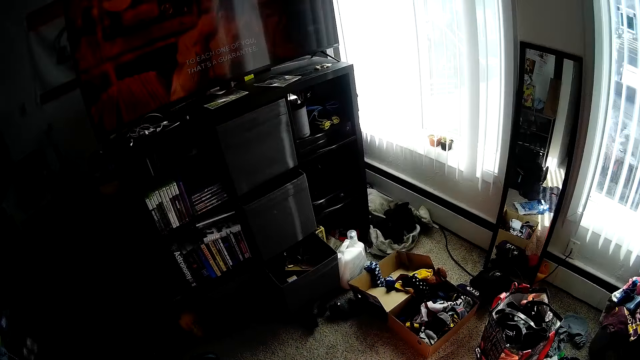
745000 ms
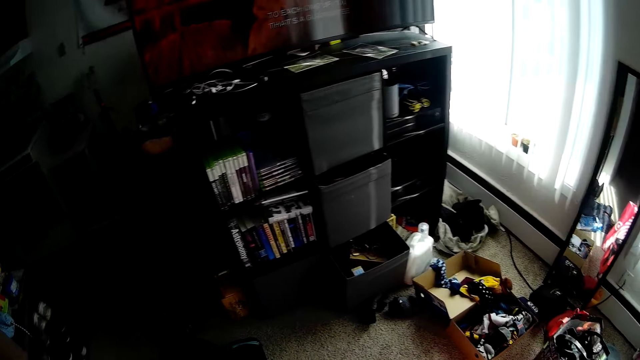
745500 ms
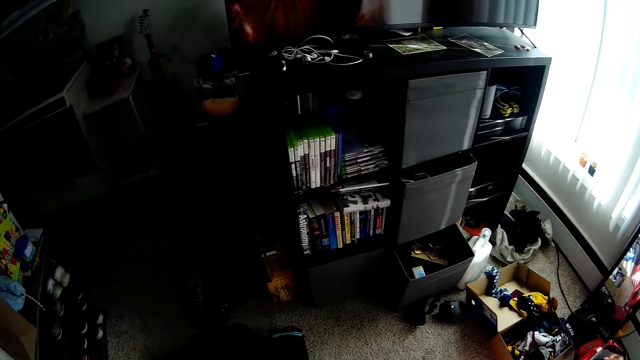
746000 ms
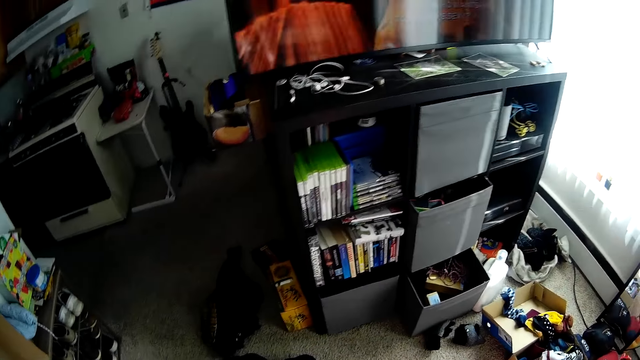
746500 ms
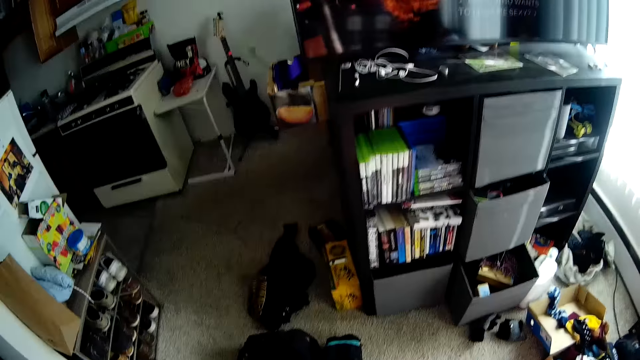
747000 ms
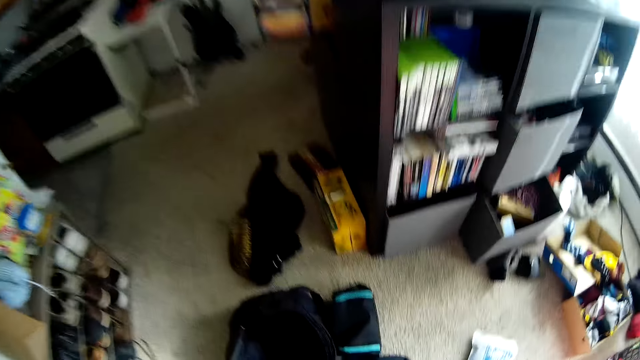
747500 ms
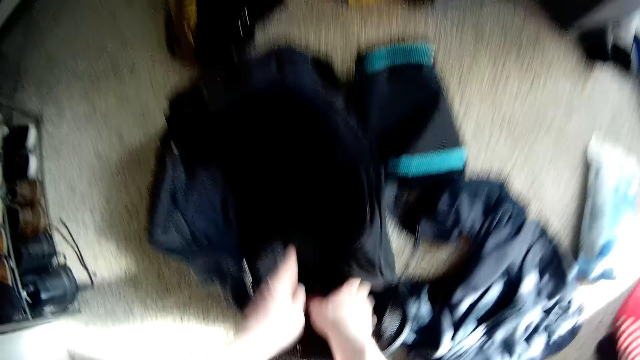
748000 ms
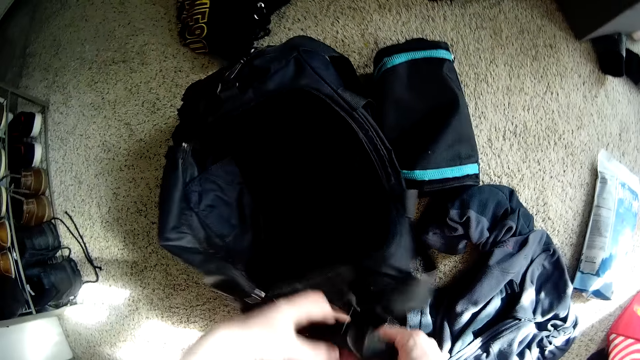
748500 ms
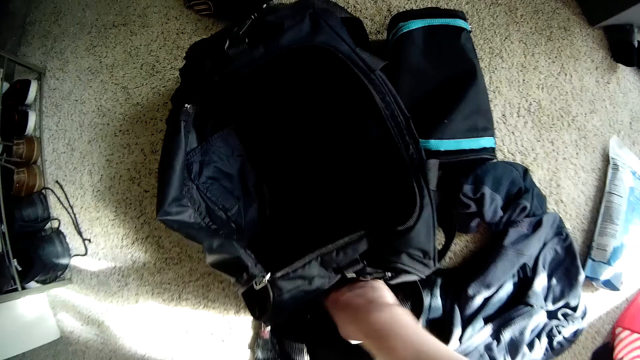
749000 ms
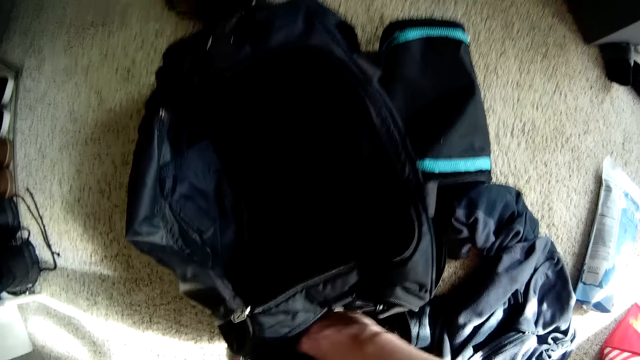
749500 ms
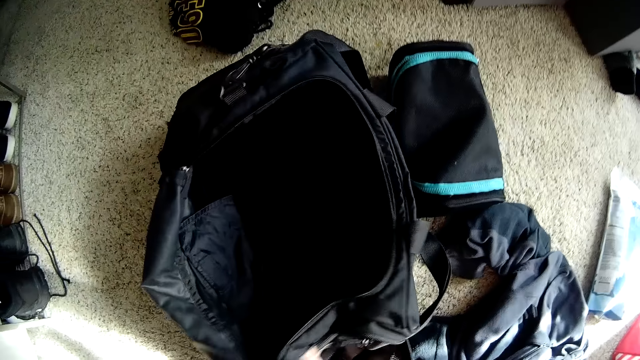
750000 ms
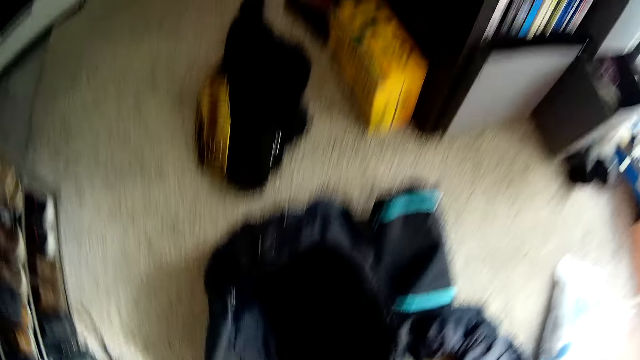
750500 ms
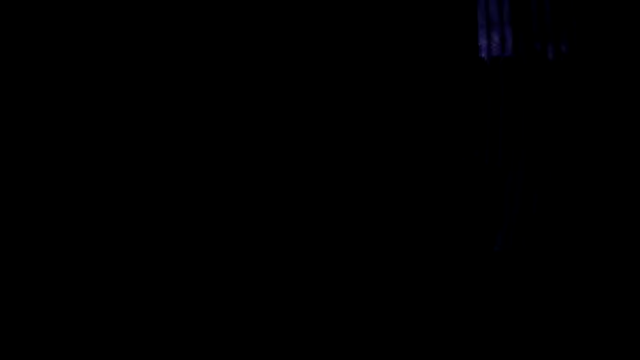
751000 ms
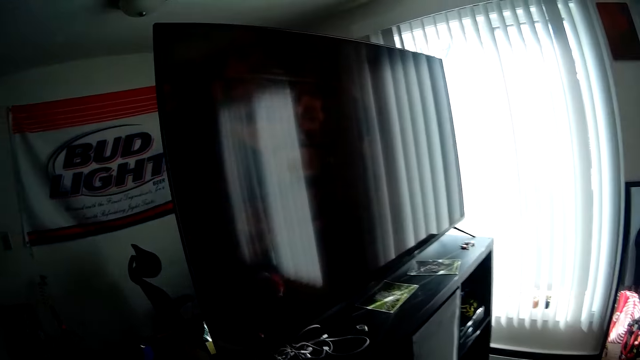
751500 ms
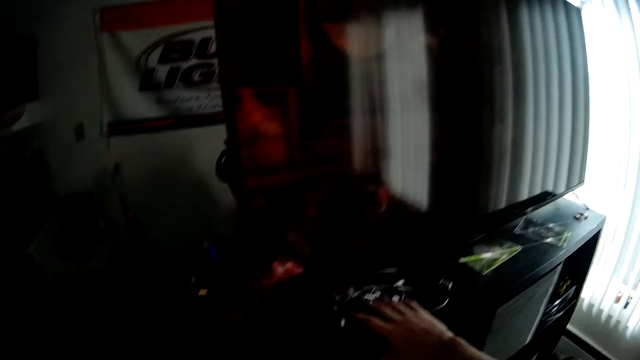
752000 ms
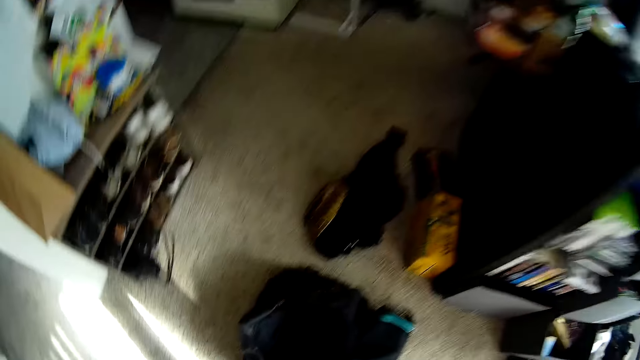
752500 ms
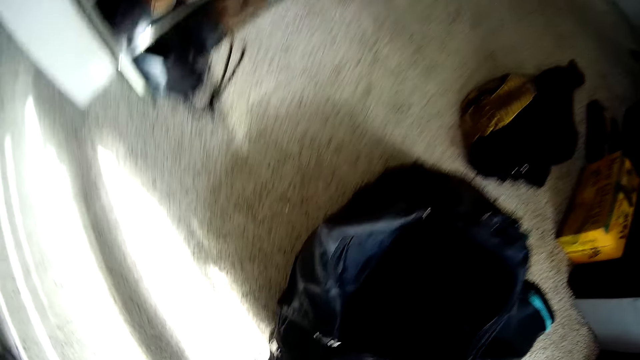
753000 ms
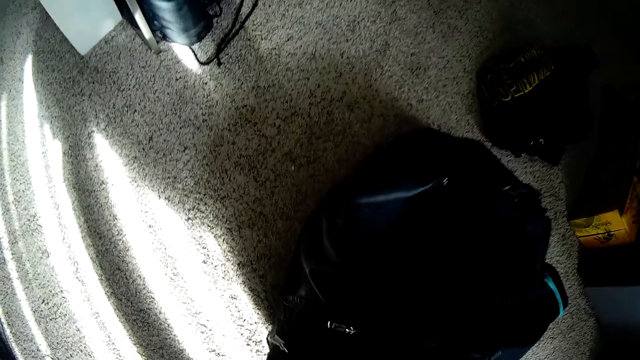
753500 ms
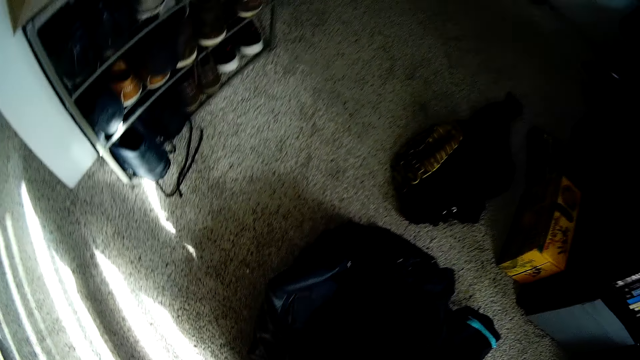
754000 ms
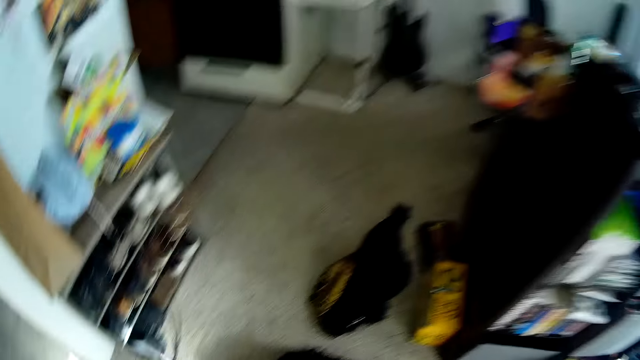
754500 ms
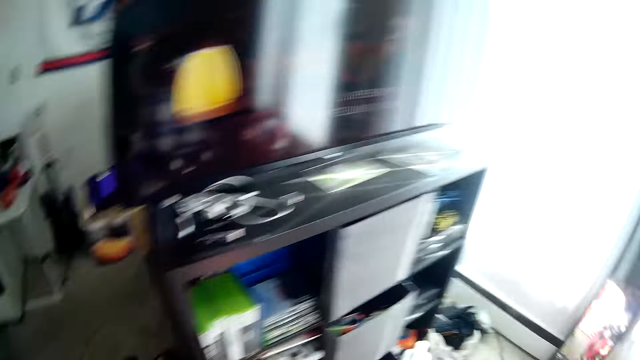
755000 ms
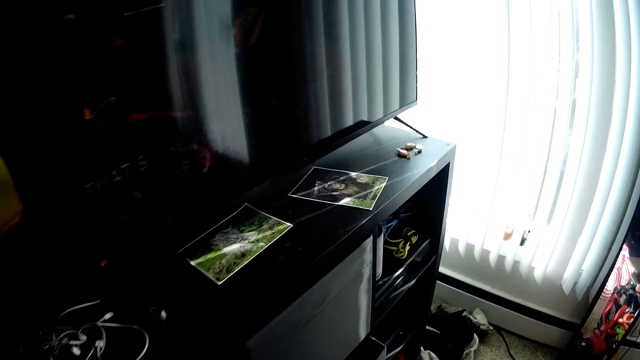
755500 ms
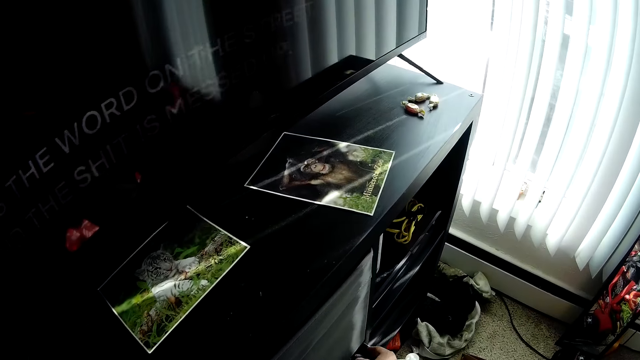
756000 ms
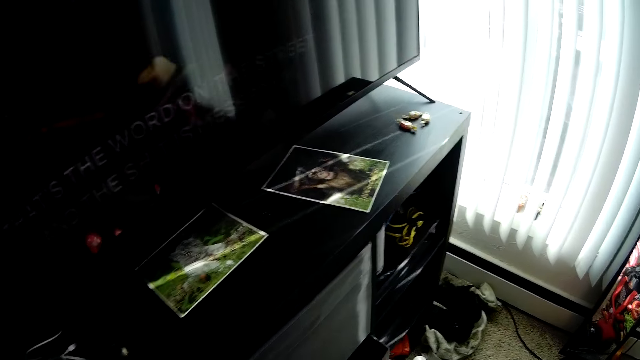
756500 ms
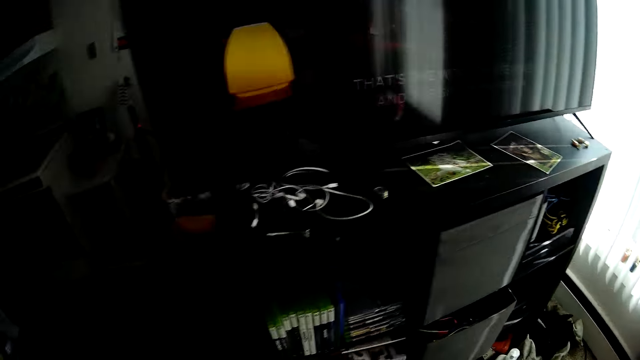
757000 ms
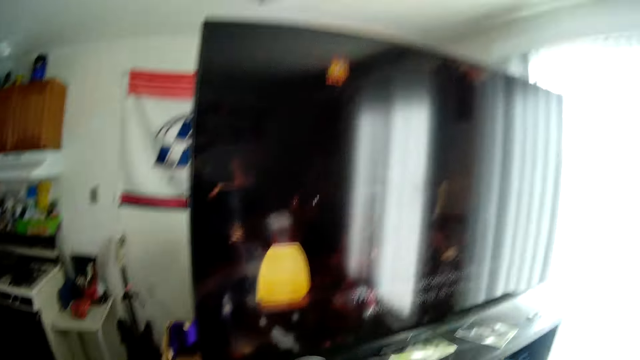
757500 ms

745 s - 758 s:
The camera wearer takes an object from the bag on the floor with both hands. He puts the object on the shelf with his right hand. He picks an object from the bag on the floor with his right hand.

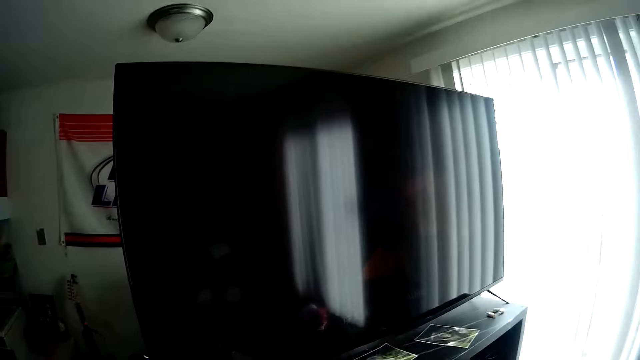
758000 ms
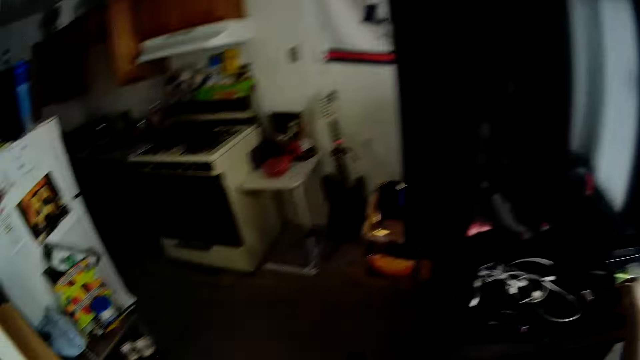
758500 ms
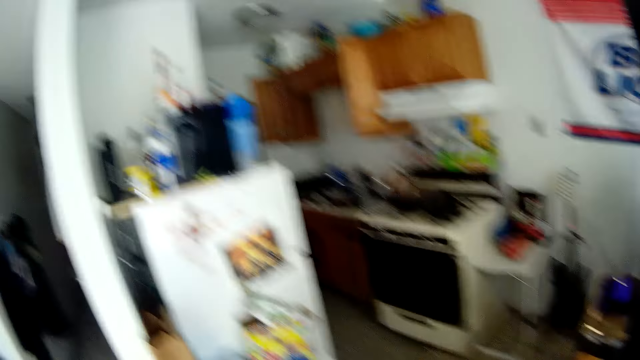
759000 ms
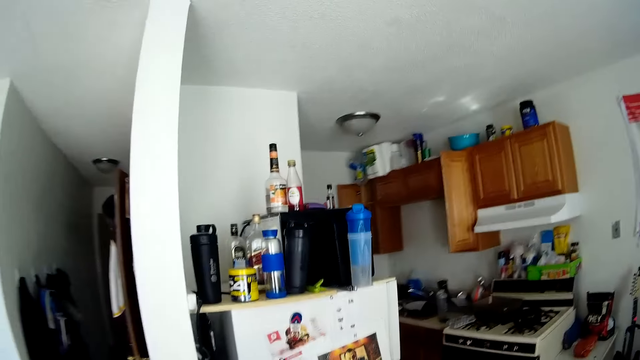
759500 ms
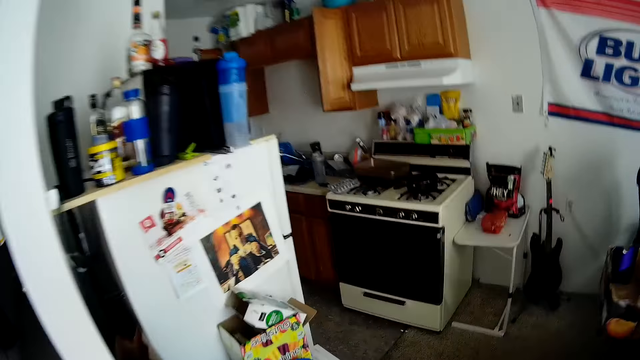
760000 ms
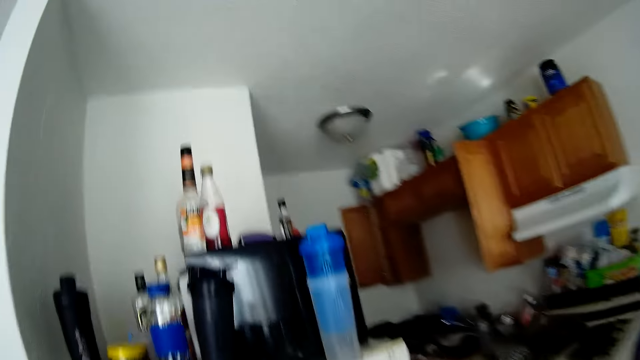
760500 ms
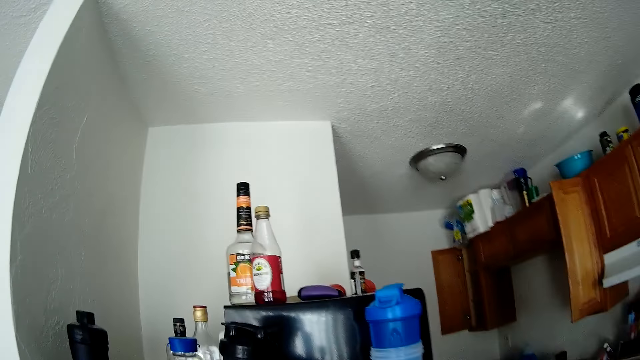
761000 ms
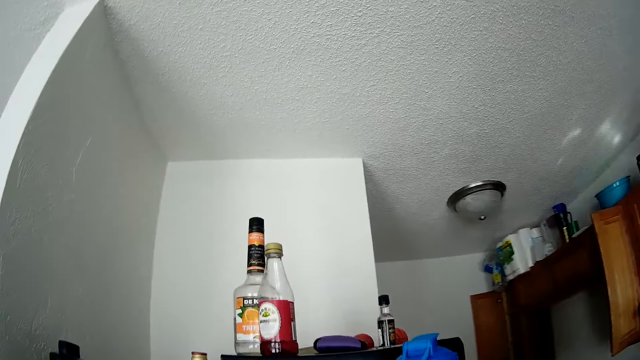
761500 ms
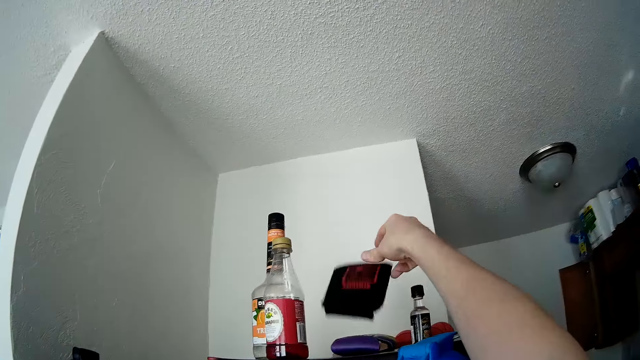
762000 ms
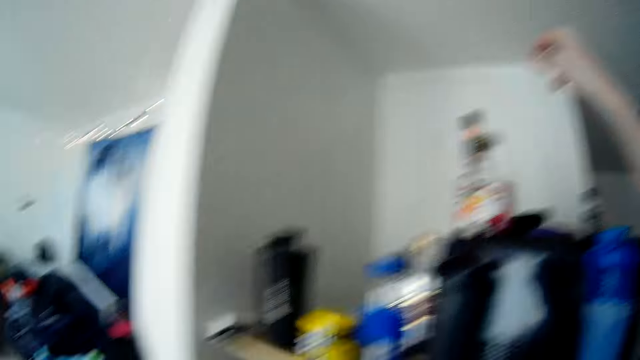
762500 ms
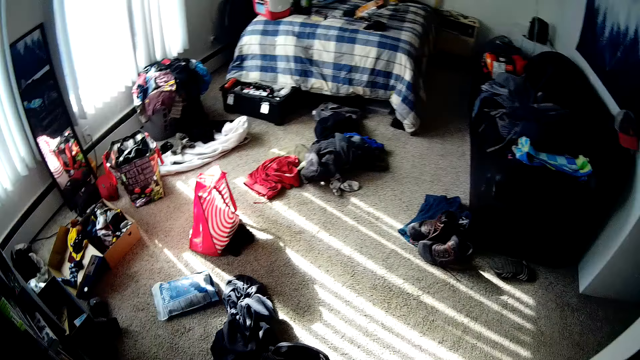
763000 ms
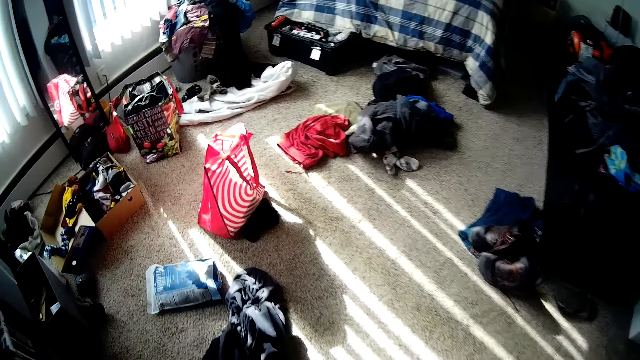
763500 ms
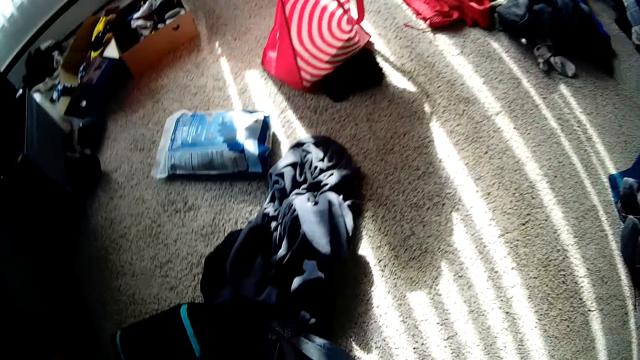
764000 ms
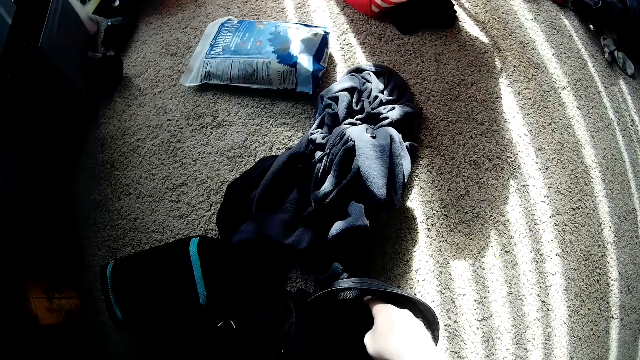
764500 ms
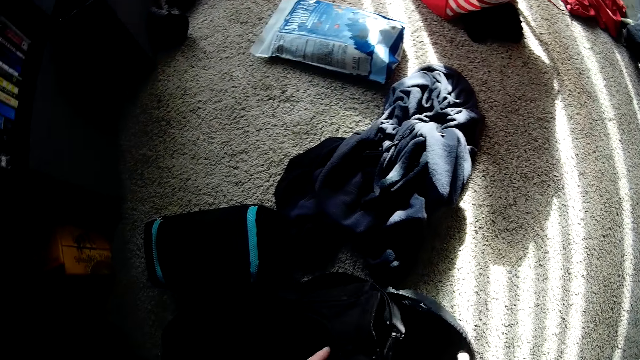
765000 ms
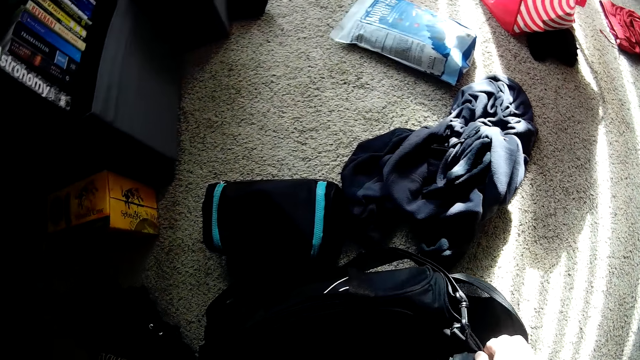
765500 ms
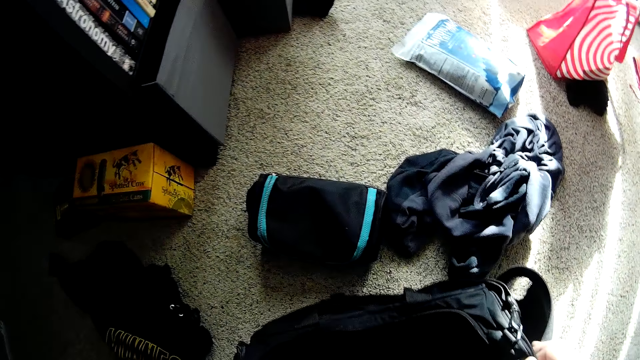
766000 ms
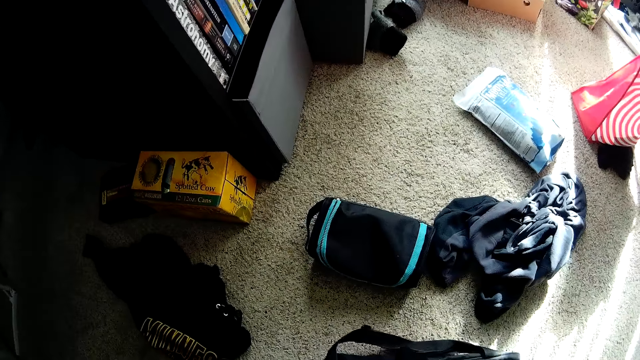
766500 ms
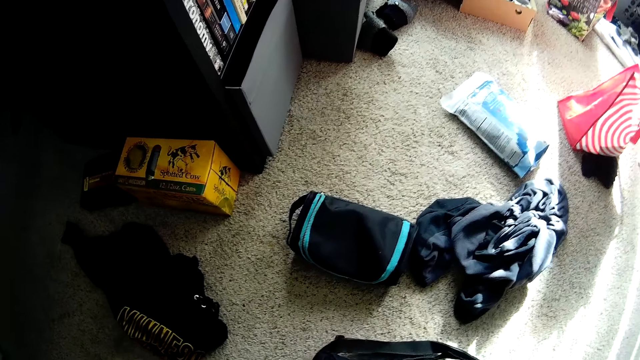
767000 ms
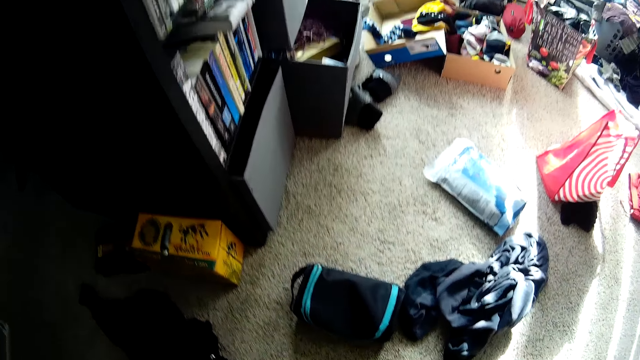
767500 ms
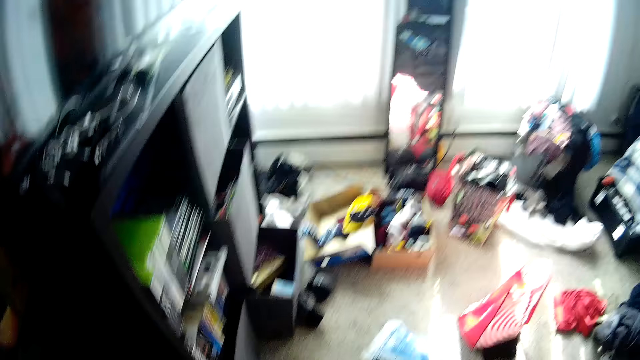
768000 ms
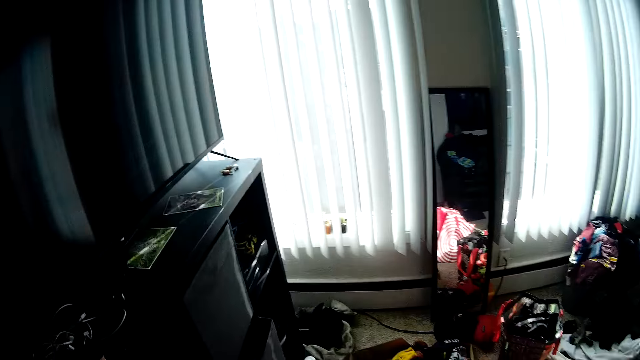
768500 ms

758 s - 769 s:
The camera wearer drops the object on the microwave on the fridge with his right hand. He touches the bag on the floor with his right hand. He checks the bag again.
